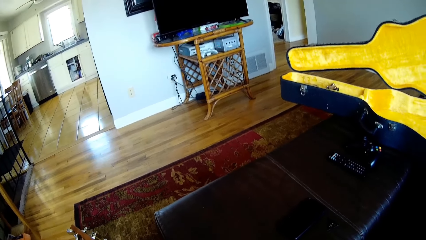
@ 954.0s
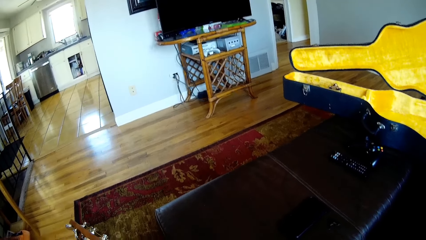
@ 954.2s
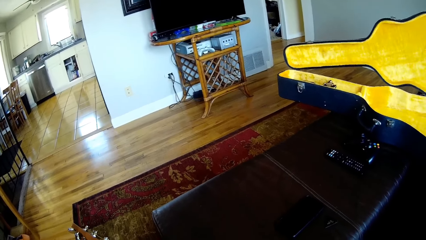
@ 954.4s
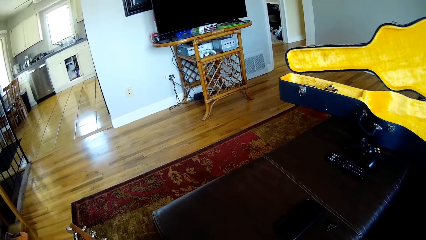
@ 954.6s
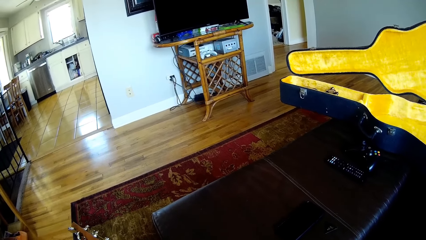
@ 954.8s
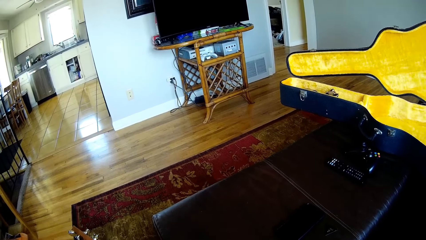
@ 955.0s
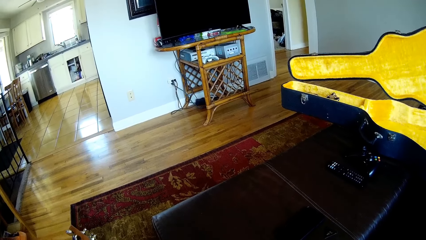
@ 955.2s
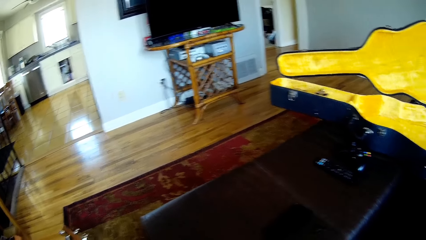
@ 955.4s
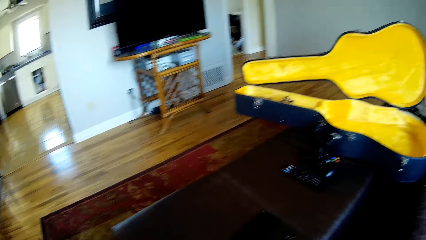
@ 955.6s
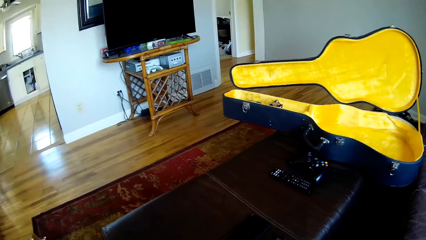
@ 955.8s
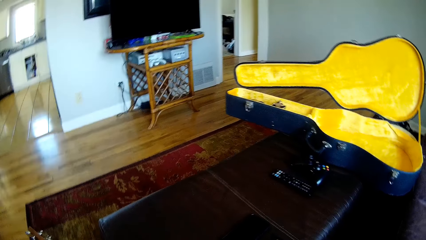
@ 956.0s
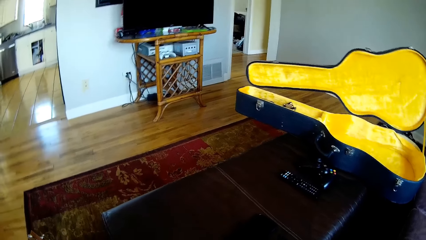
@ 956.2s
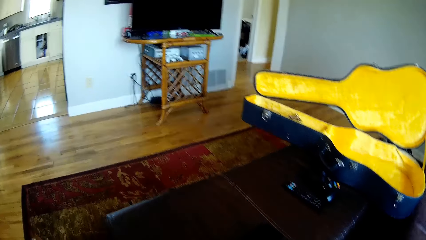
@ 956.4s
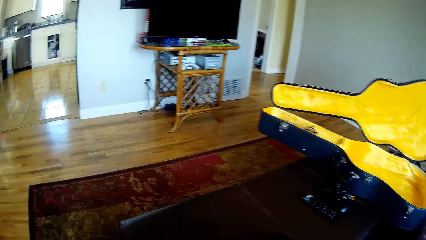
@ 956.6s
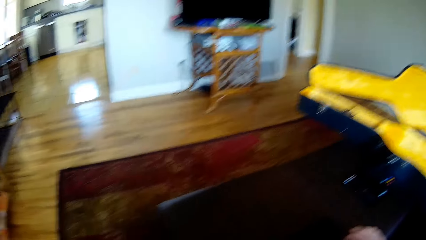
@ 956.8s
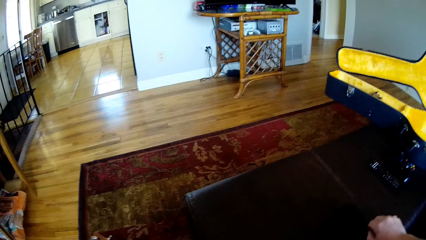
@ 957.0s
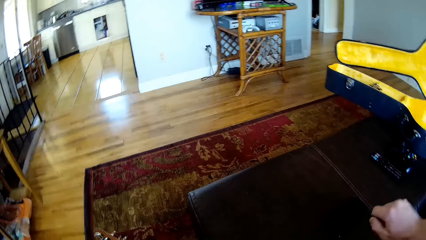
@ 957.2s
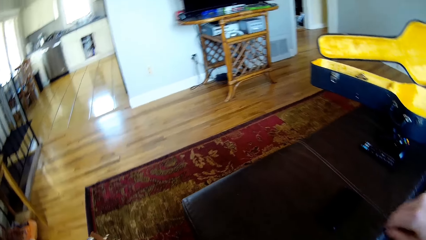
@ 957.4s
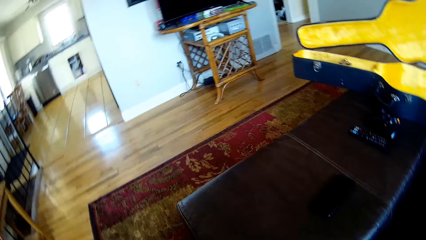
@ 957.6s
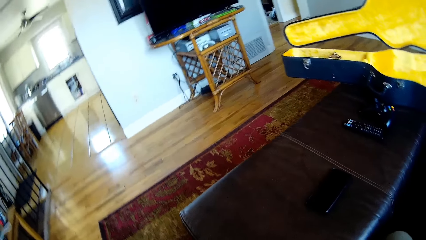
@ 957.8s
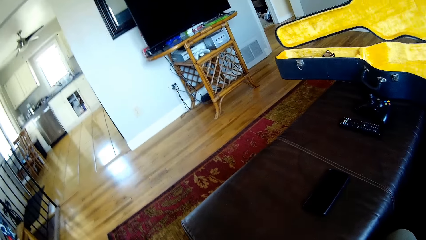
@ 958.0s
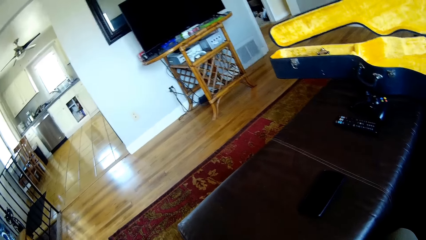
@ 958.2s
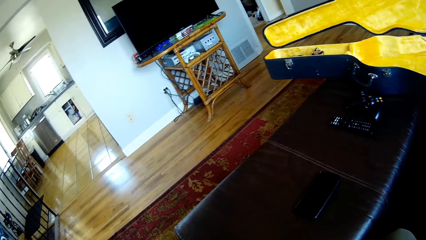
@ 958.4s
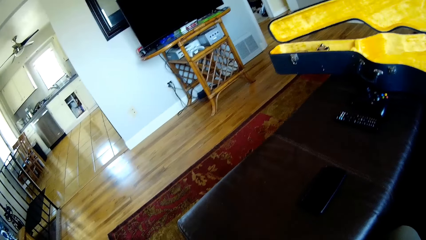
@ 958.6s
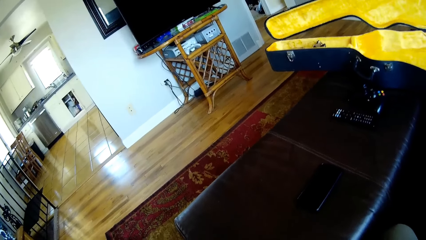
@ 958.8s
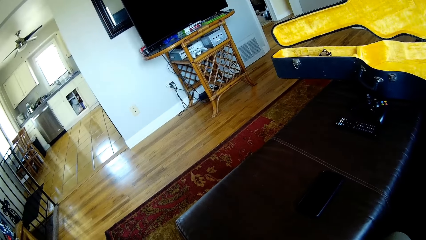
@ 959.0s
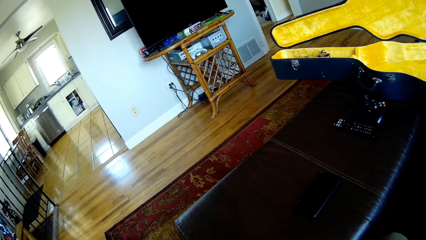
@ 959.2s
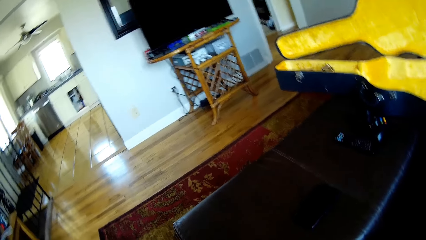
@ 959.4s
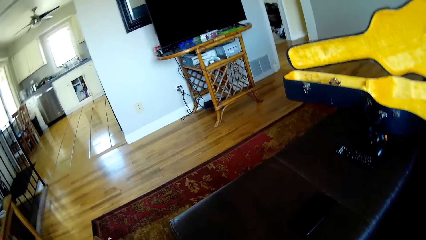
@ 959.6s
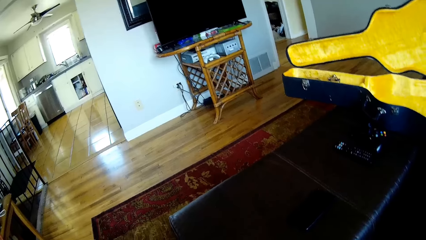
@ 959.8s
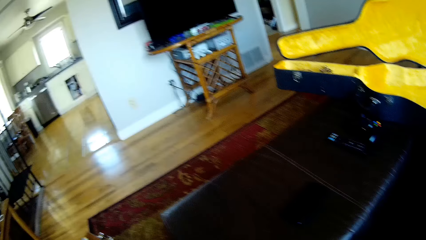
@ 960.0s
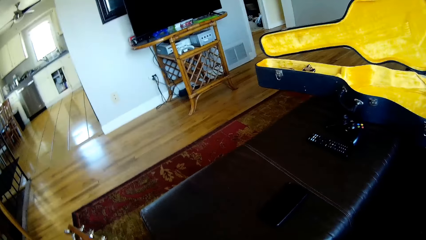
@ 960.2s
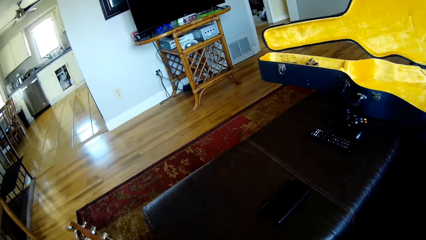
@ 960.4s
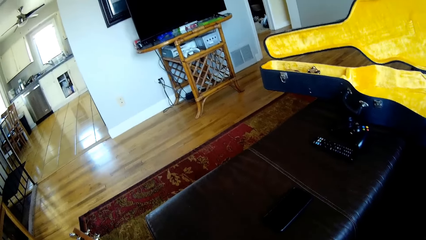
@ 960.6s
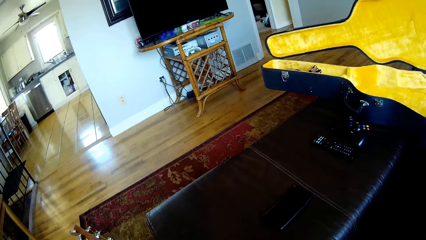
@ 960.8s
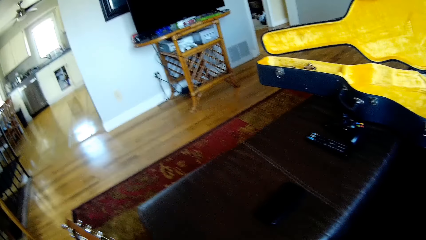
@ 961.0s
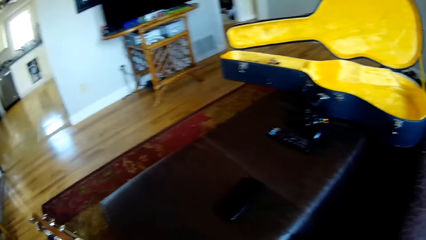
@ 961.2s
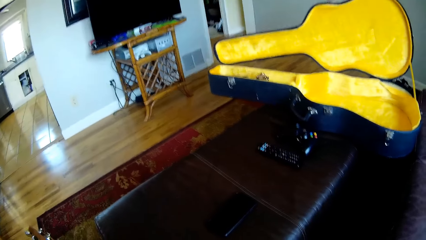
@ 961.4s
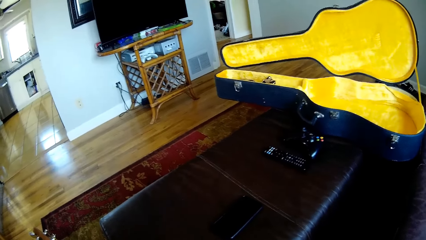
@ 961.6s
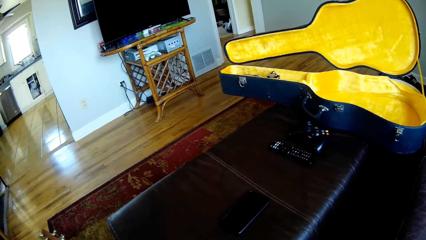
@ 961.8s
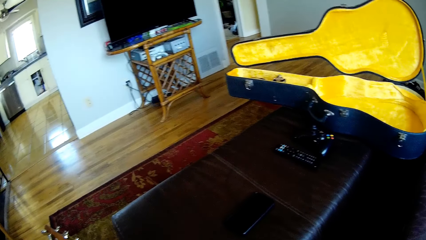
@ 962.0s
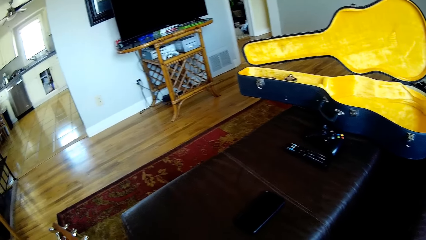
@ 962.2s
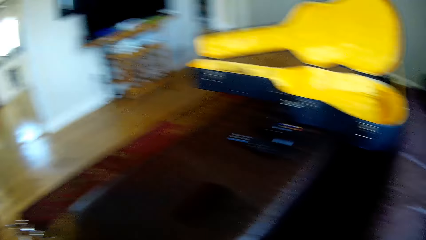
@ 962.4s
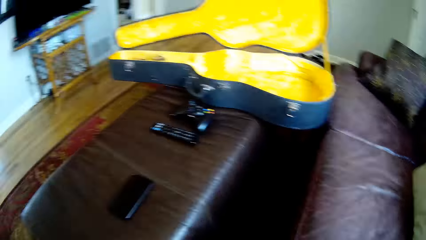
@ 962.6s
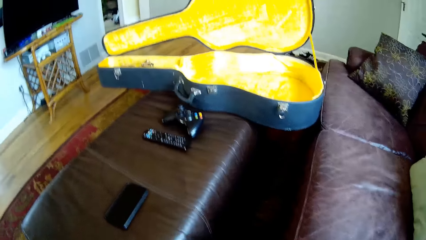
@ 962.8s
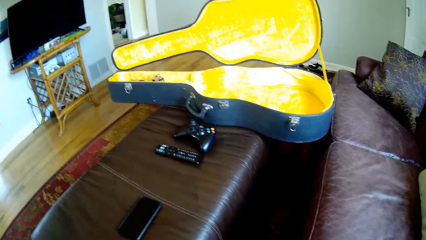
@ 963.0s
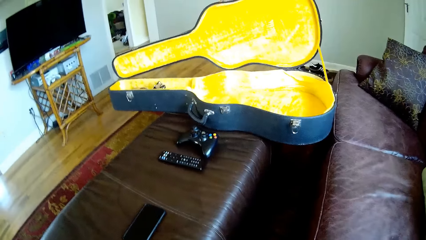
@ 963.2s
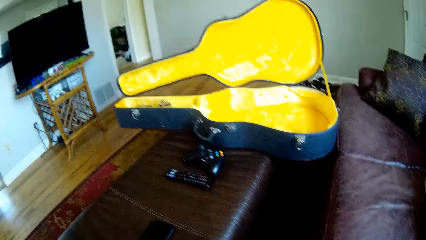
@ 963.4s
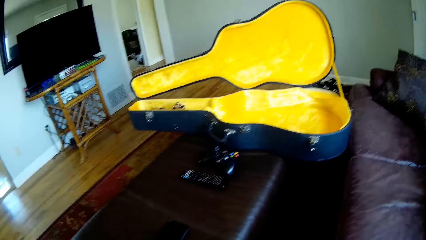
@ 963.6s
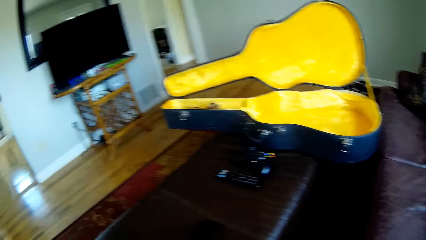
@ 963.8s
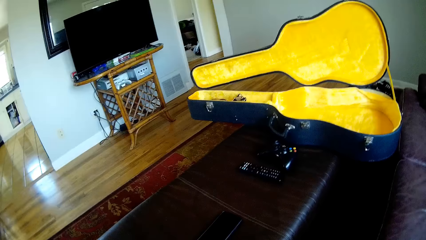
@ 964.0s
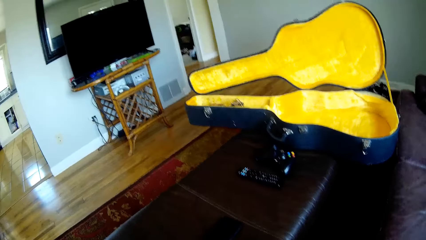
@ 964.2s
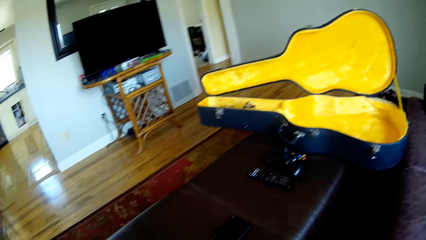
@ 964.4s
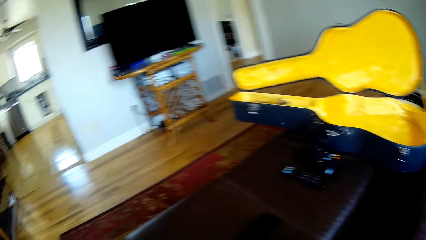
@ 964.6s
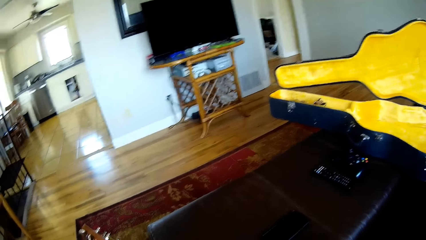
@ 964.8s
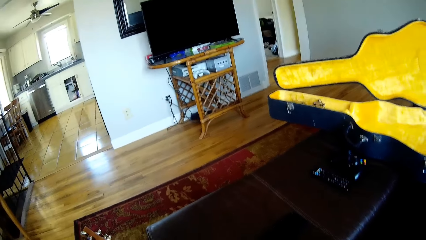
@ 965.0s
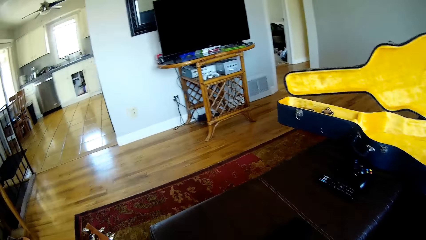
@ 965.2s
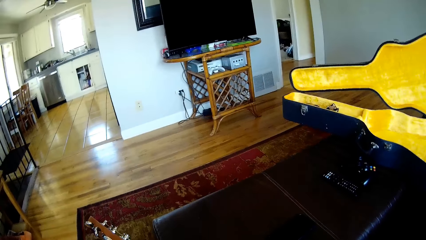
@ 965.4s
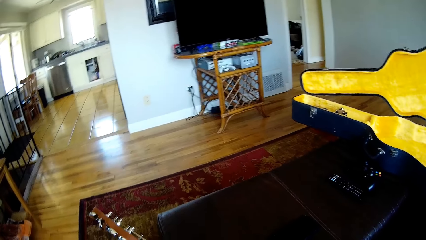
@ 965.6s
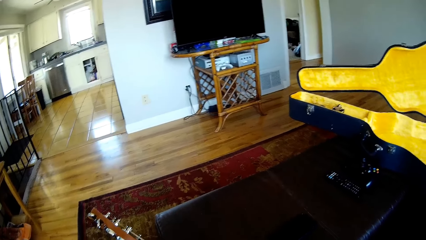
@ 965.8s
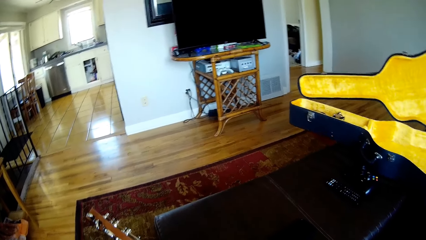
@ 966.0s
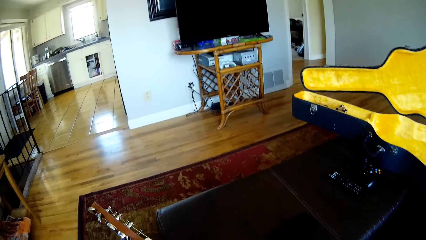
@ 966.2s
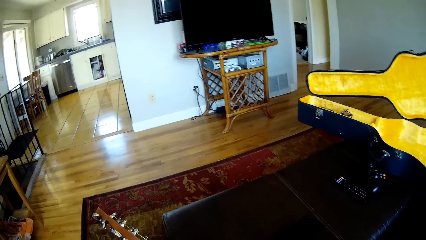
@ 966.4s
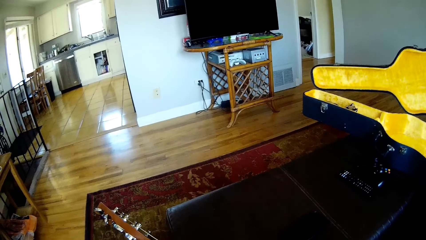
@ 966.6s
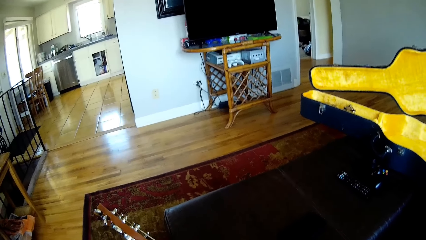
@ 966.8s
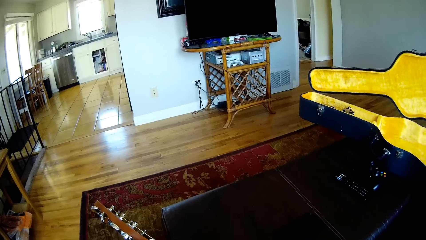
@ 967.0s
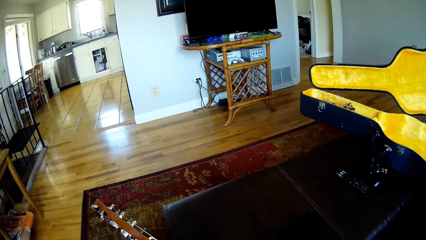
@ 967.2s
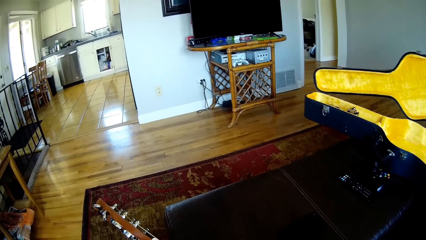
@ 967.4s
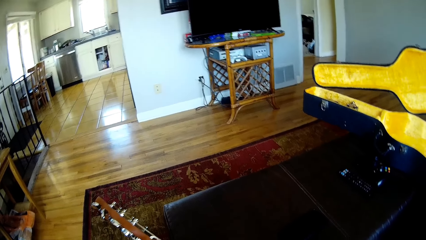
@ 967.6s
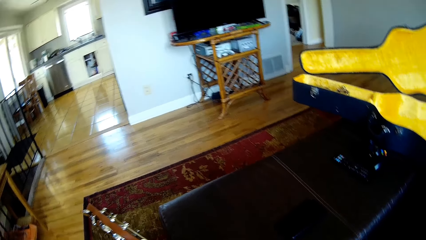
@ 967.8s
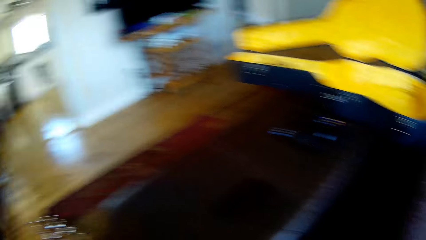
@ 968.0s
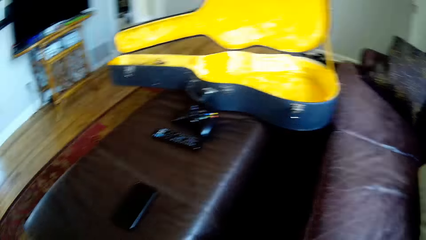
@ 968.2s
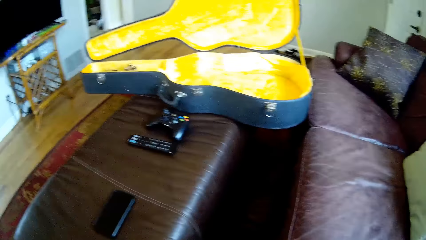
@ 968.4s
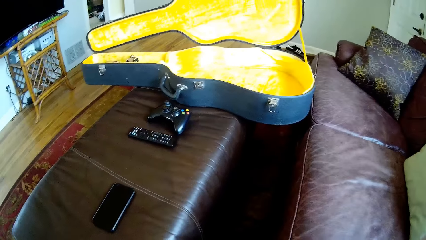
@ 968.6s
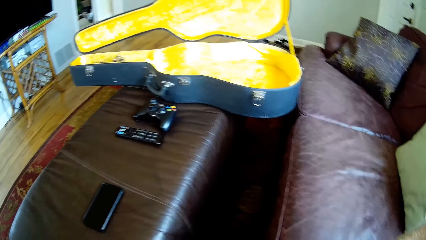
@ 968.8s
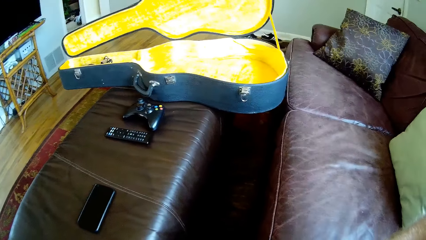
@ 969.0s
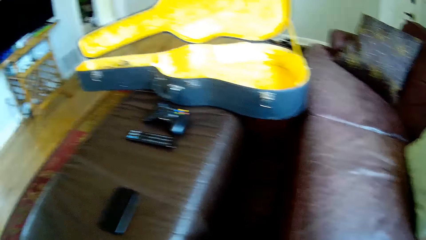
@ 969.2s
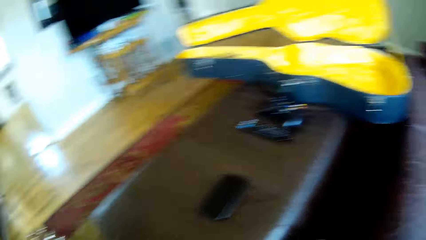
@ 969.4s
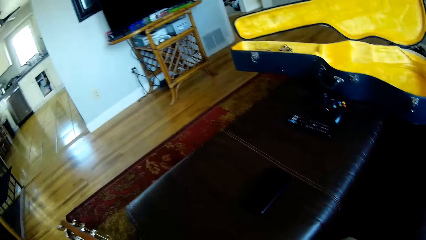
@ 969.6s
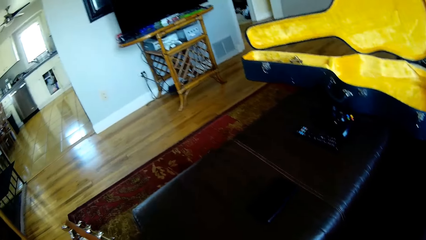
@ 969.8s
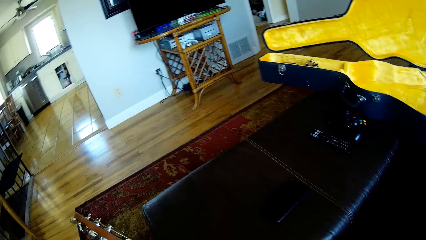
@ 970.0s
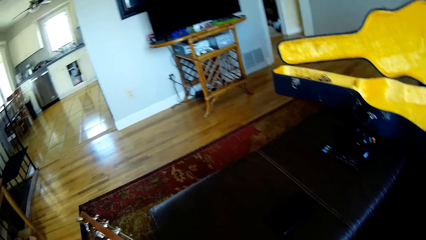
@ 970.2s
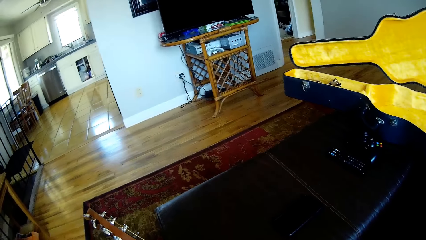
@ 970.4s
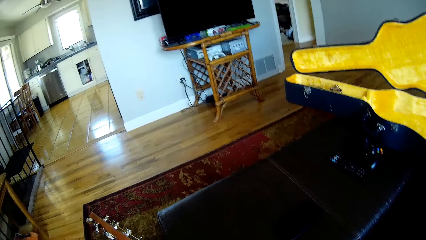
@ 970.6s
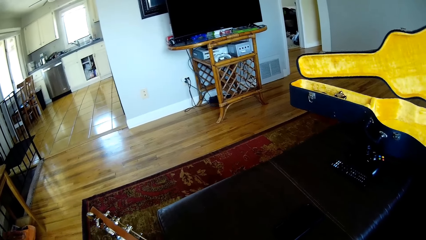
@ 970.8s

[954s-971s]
The camera wearer picks up a guitar pick on the table. He moves his hand. He plays the guitar with the guitar pick in his right hand. He looks around the house.
